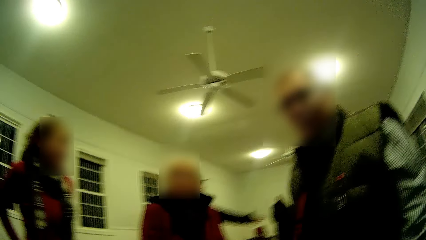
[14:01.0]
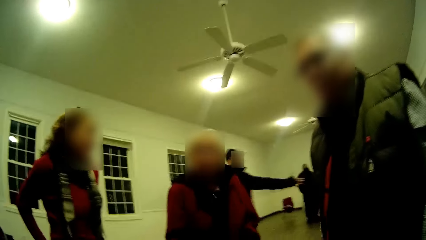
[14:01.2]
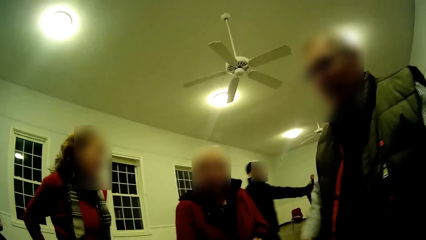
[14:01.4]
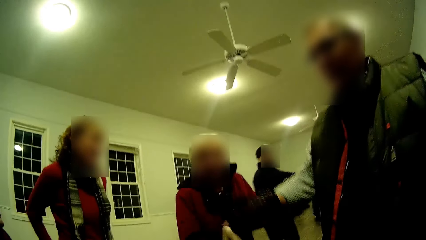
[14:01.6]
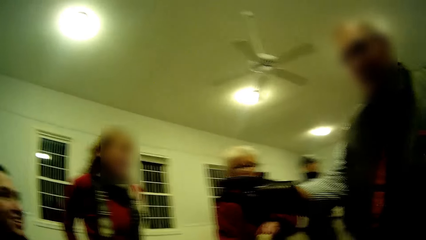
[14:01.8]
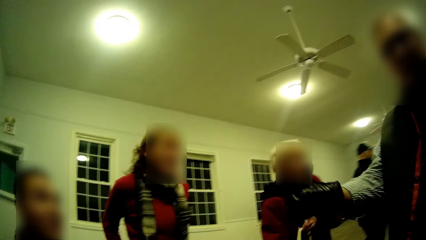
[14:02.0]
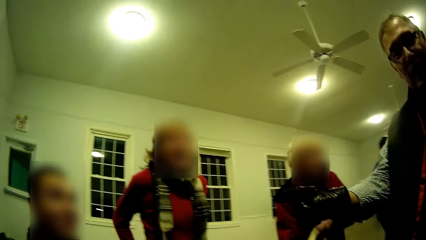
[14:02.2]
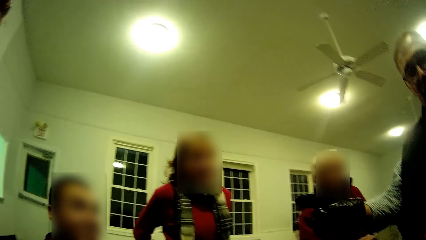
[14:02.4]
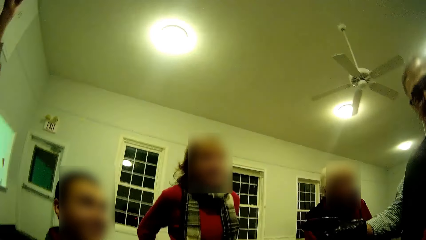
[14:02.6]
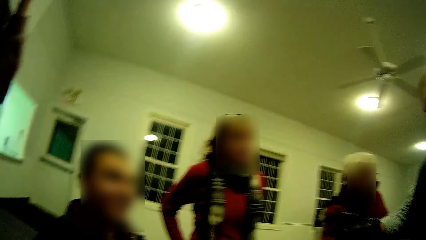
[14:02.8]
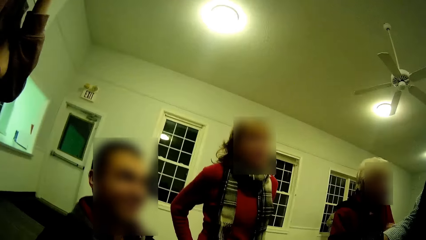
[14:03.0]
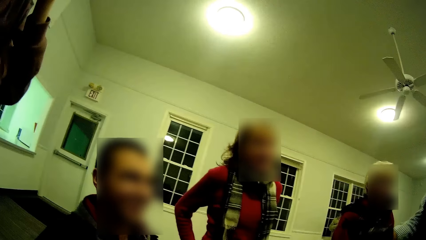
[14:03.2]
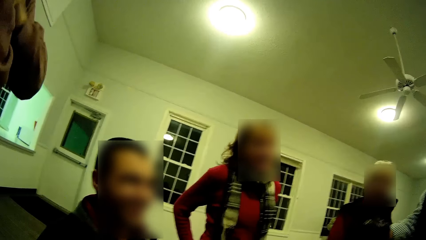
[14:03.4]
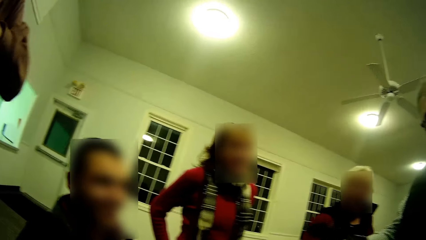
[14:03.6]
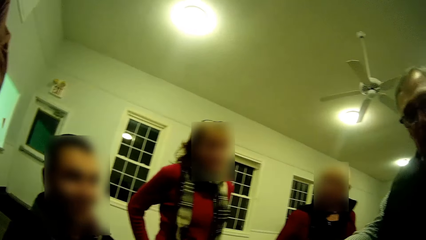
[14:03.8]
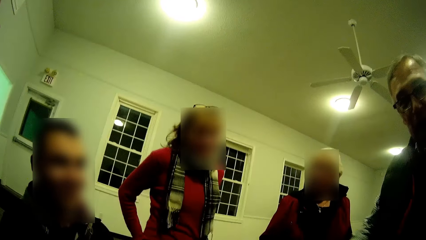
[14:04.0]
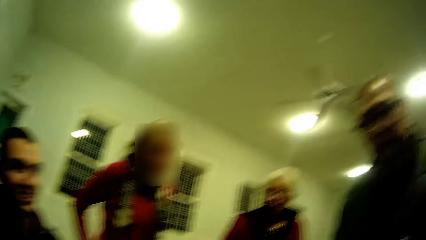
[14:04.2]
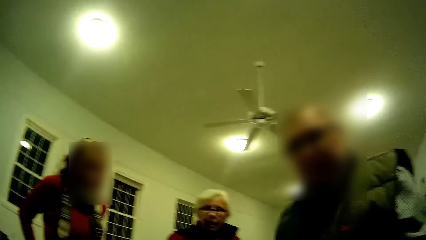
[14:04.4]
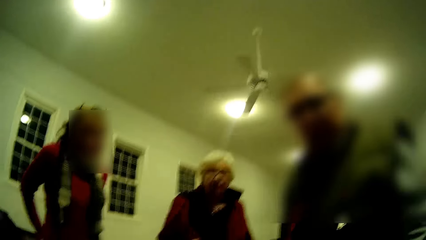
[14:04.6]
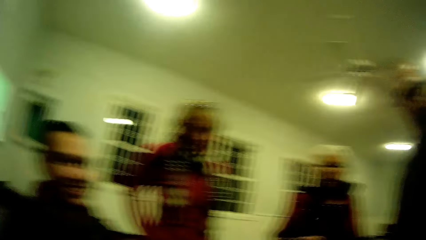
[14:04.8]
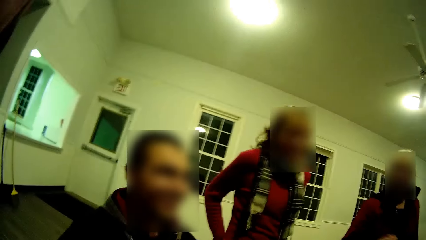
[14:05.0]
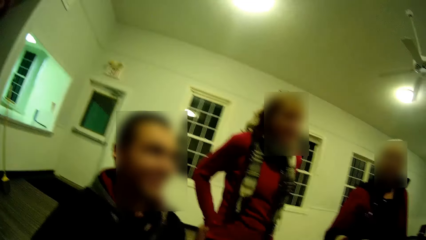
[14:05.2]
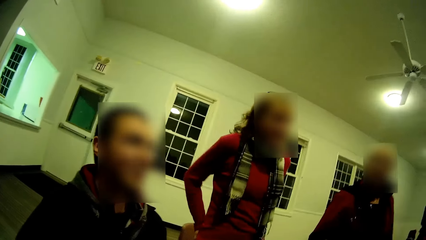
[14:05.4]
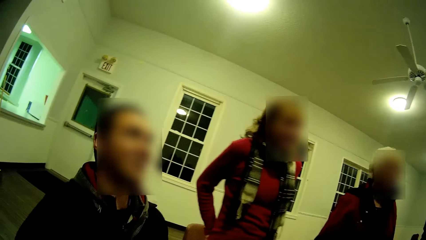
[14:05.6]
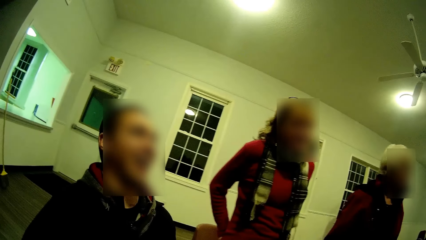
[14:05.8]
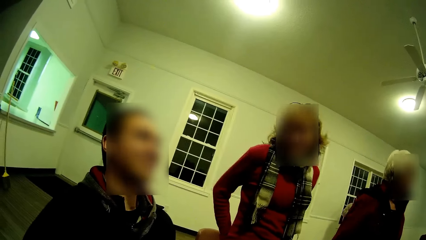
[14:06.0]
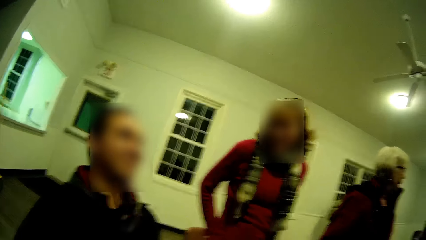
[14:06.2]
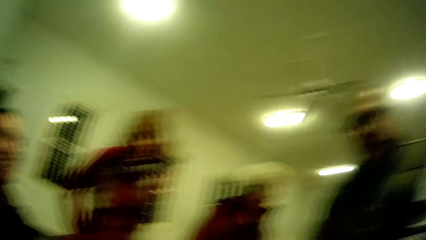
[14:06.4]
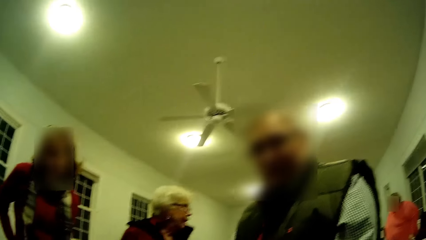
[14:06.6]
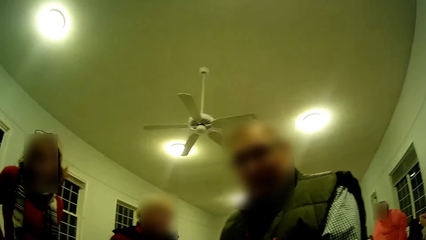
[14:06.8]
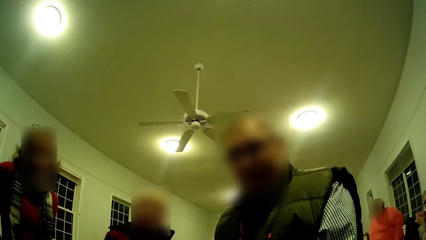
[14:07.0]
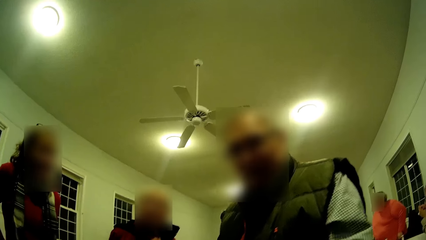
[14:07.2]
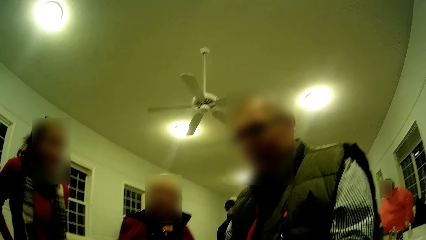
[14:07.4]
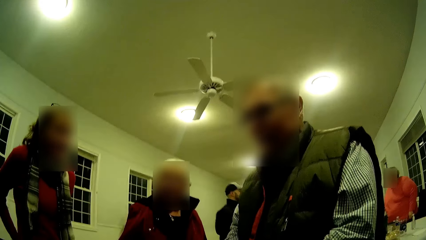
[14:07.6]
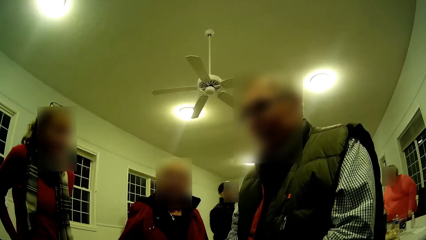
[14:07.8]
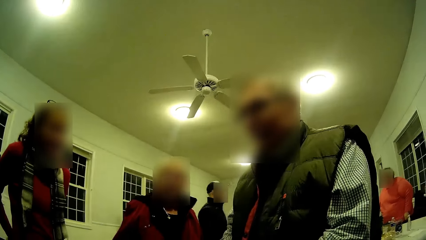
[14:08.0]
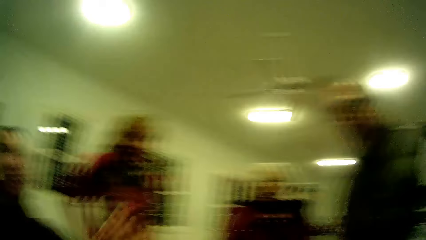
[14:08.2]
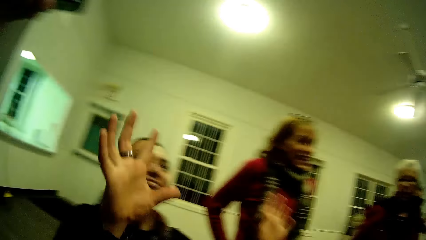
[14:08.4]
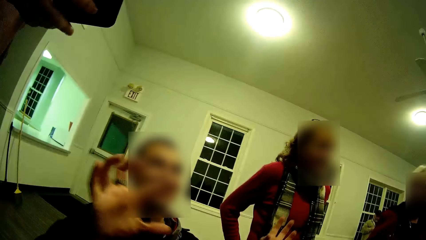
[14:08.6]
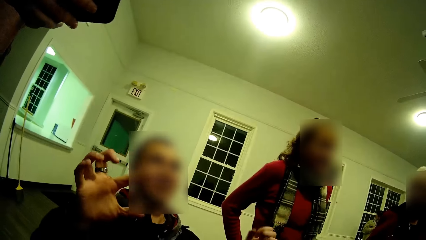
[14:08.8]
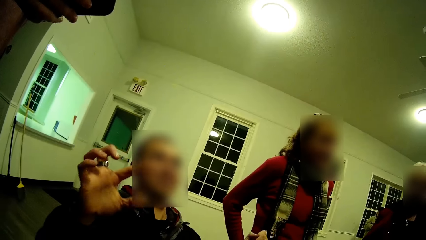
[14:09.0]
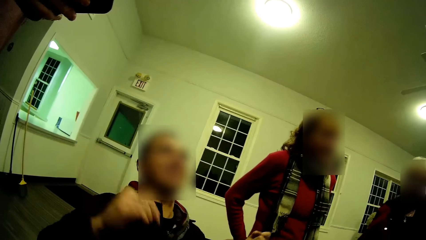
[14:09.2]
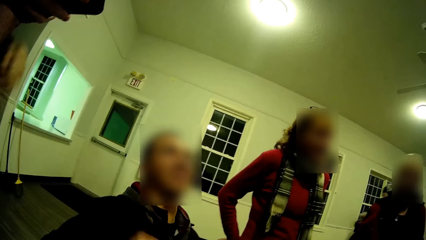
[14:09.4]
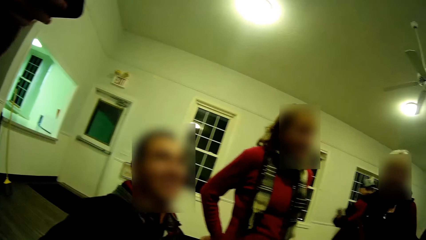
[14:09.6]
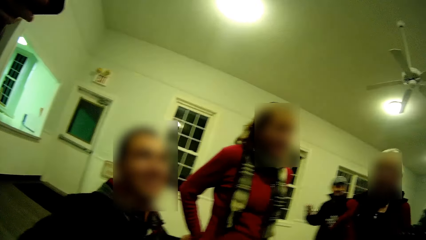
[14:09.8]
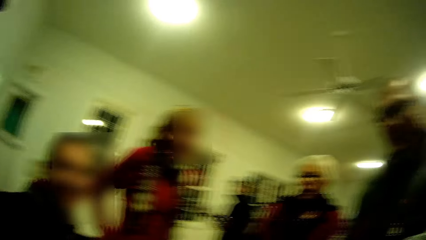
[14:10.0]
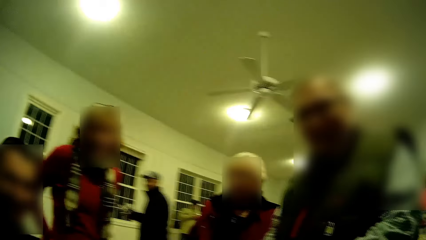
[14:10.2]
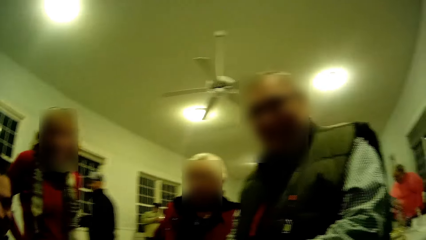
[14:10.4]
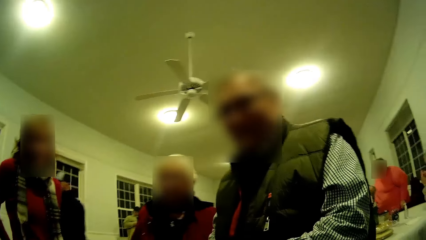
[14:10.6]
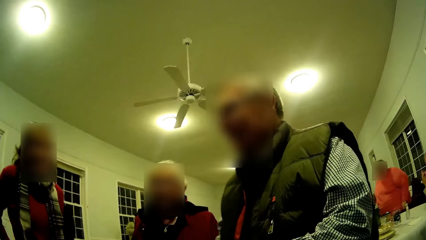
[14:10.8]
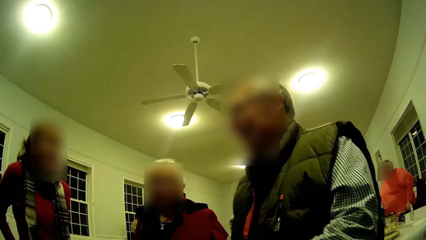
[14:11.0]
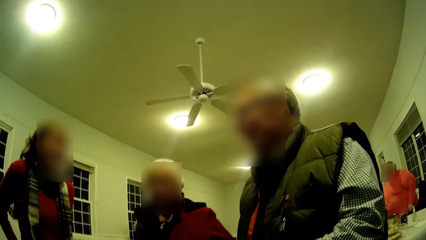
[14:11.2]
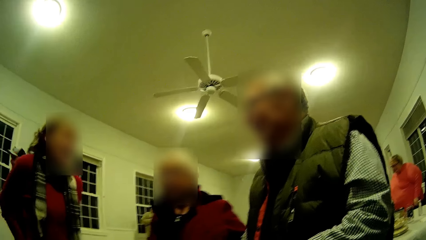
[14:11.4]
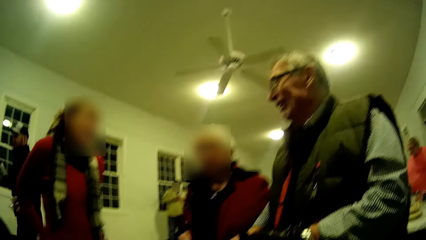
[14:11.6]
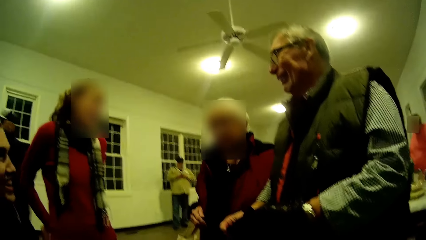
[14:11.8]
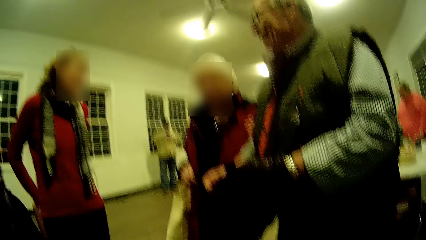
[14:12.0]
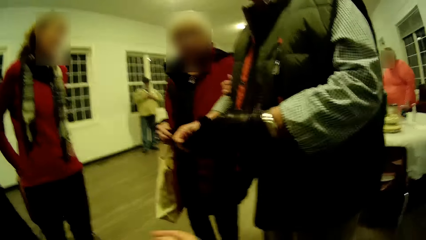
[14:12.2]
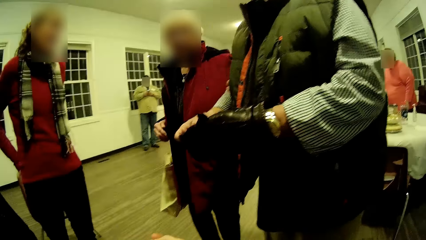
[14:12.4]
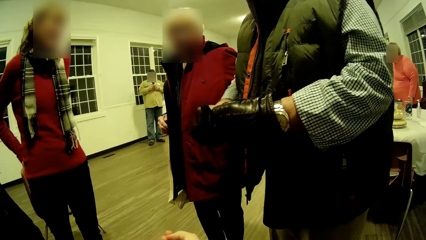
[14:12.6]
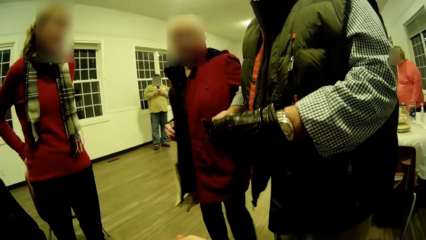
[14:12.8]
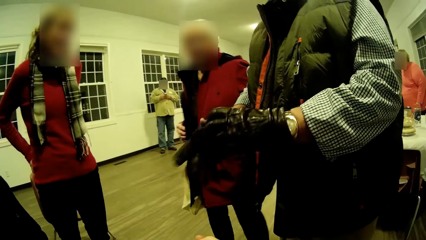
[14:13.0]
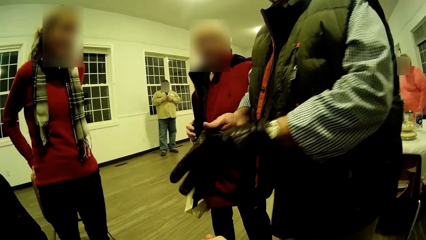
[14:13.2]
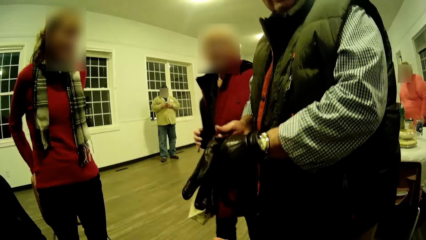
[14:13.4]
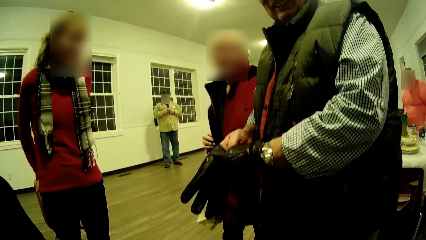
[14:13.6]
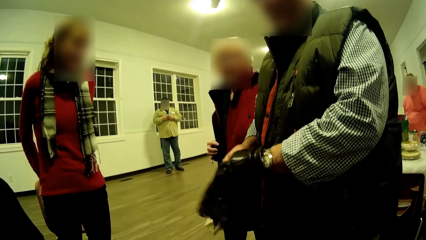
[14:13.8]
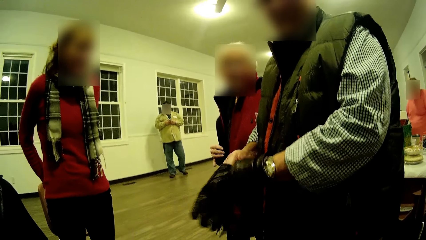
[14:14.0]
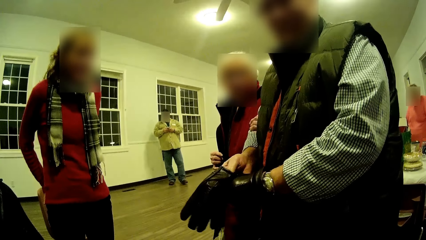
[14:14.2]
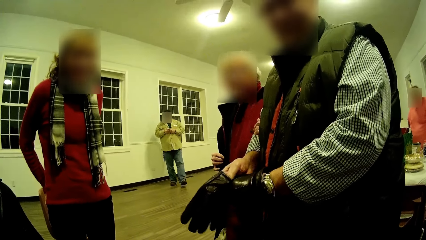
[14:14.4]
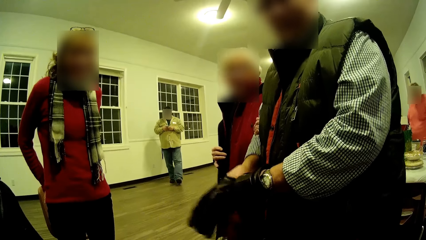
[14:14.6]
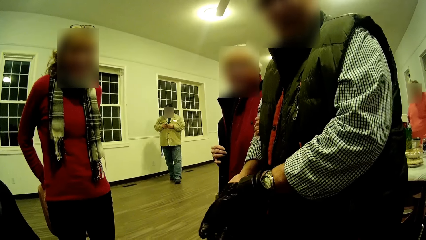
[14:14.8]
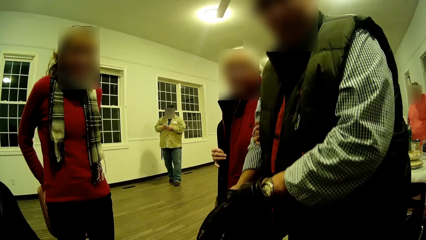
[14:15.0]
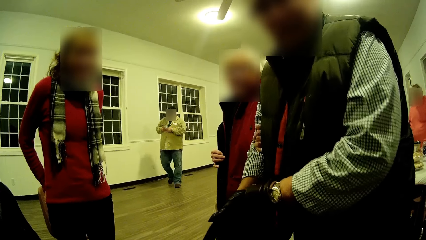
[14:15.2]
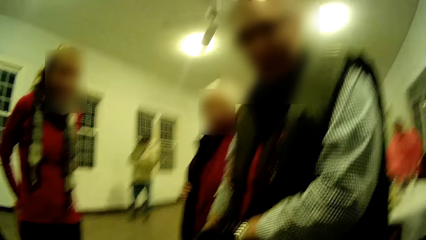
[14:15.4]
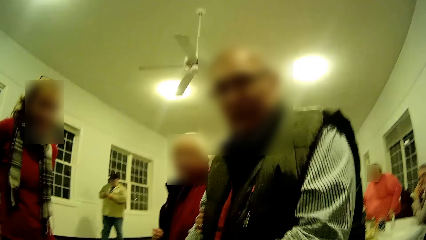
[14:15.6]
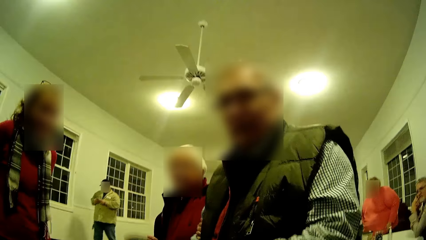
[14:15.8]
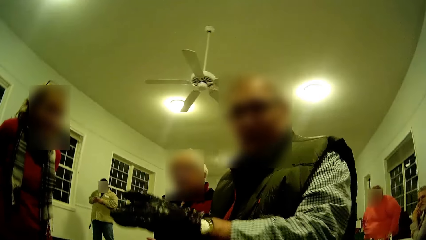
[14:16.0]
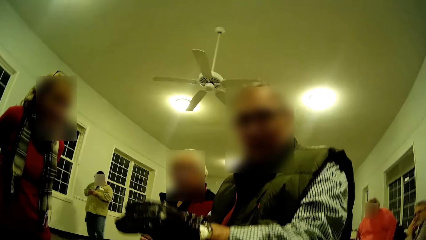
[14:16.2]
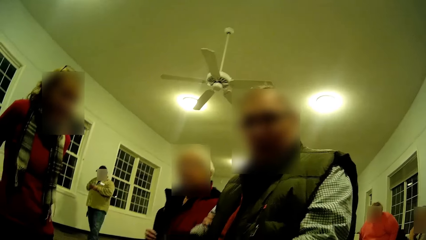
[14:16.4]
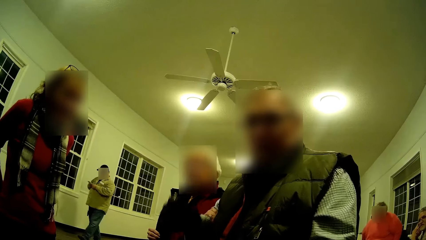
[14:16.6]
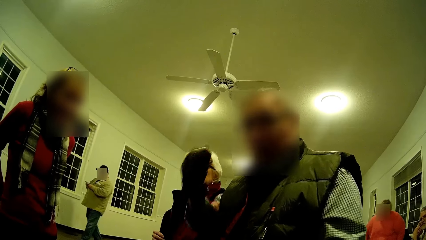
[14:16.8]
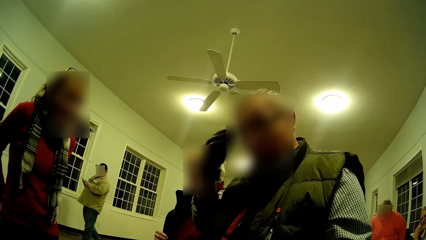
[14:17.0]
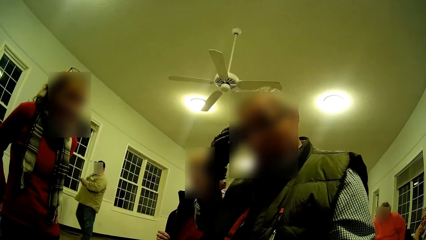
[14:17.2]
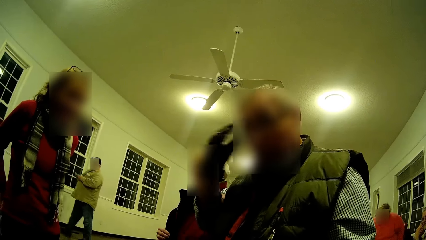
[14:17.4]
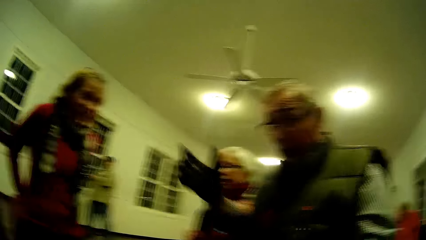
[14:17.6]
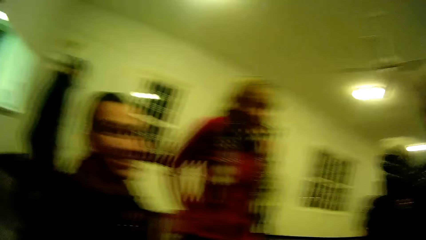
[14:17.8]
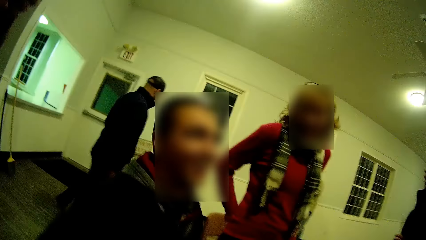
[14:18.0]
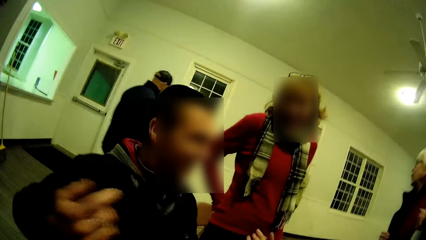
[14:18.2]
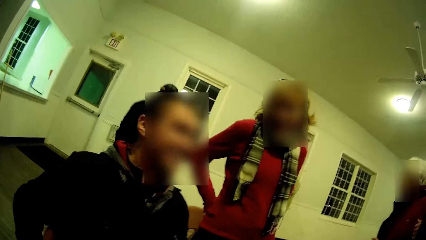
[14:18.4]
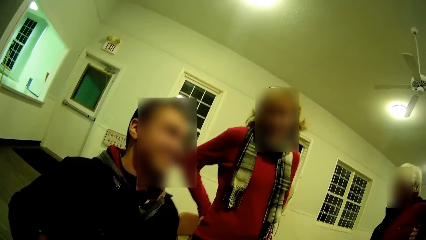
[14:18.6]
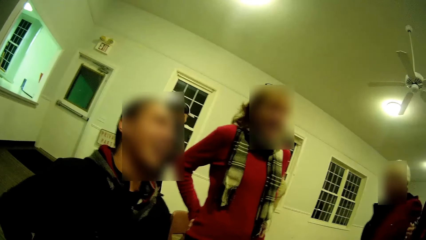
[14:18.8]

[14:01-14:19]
A woman talks. A man lifts his hands and points his finger. Another man nods his head. A third man moves his hand. The second man converses. The first man puts his hand down. The second man lifts up his hand. The third man touches his phone. The second man puts his hands down. The first man wears gloves. The woman talks, moves her body towards the first man and holds the first man. The first man puts on the hand gloves, moves his hand, puts his hand on the head and removes his hand from the head.
